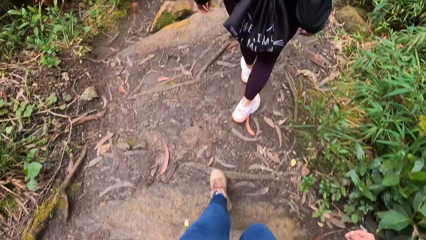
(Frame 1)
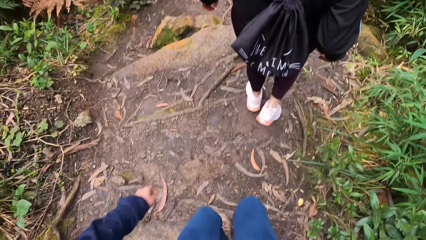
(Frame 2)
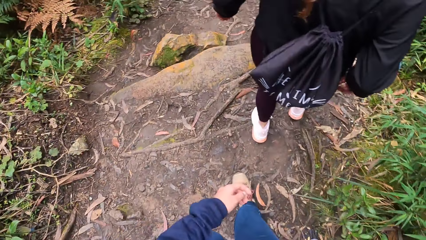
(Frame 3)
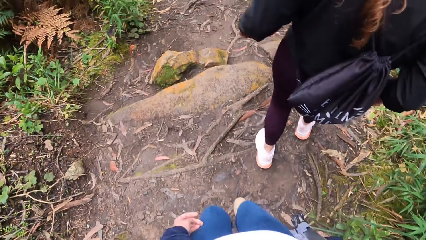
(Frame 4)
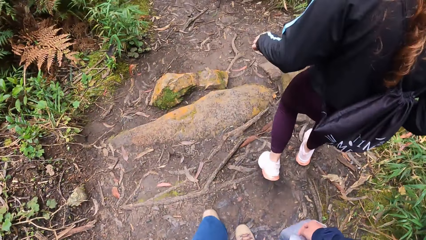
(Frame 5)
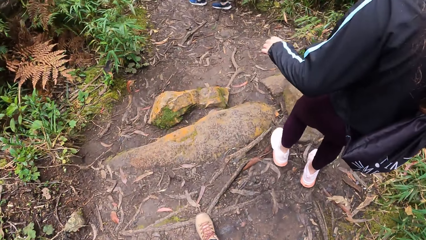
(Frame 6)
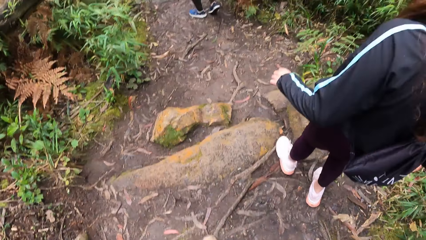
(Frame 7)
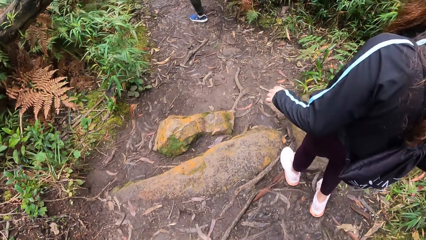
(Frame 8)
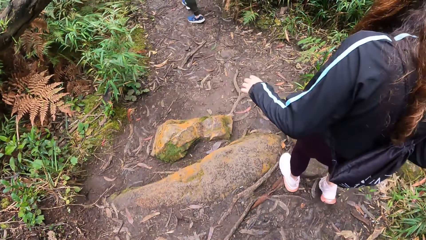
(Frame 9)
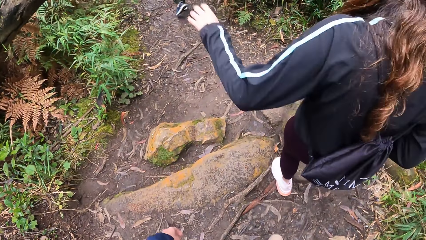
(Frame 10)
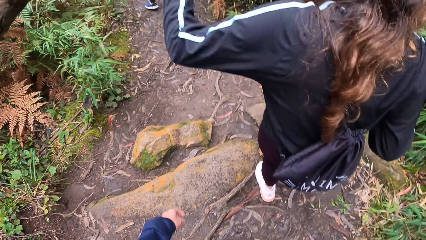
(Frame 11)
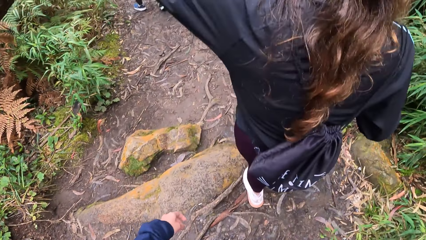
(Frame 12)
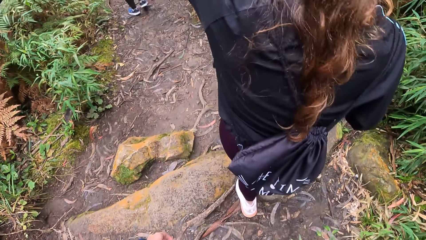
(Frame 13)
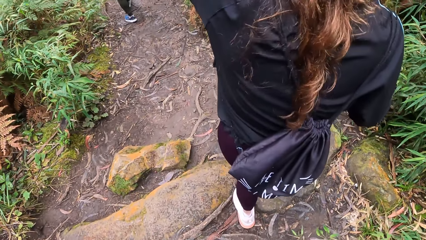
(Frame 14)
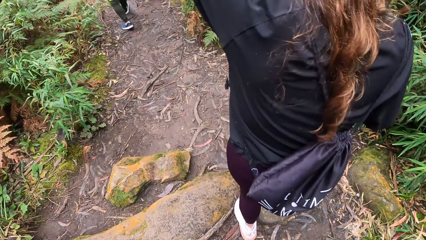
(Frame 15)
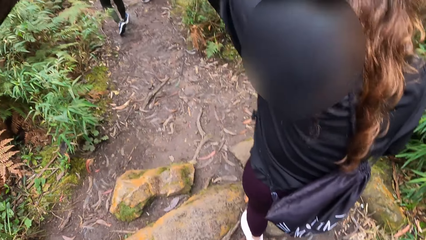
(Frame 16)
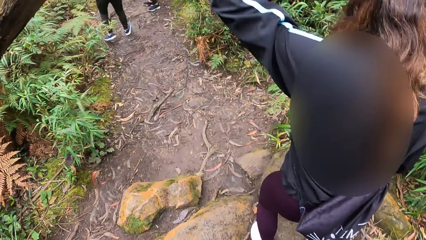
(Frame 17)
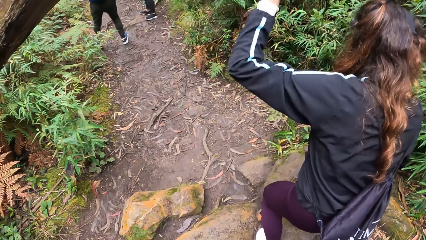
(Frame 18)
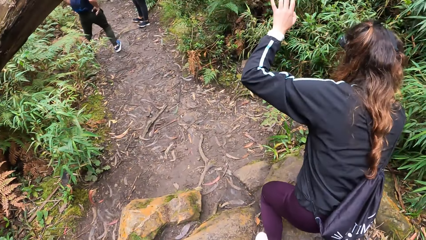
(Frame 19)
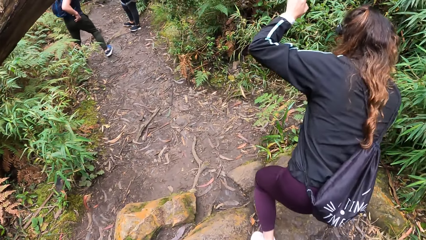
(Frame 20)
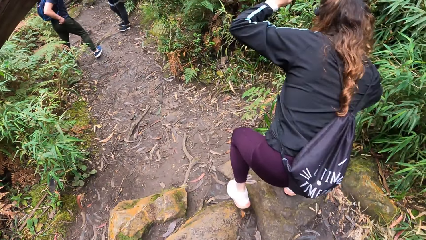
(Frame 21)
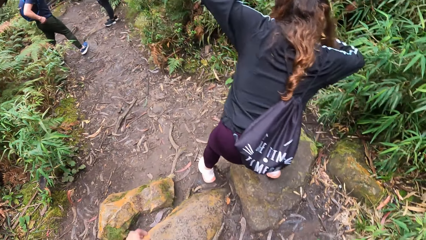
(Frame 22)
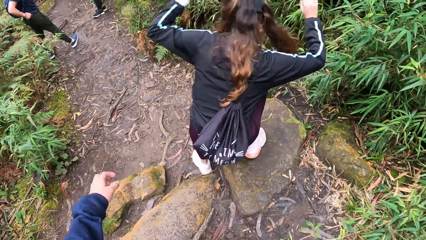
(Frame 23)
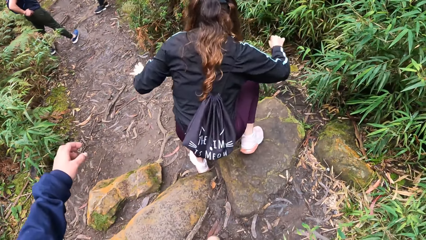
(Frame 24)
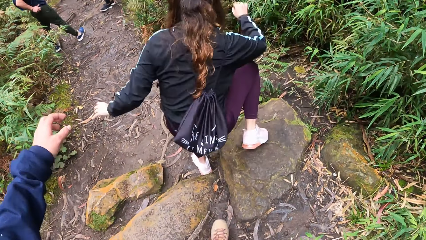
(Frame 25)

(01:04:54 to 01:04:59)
The camera wearer walks behind the lady.

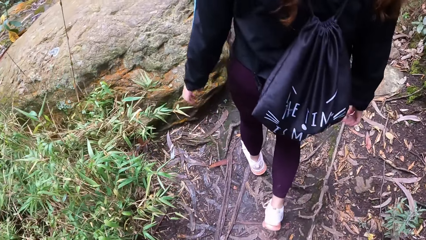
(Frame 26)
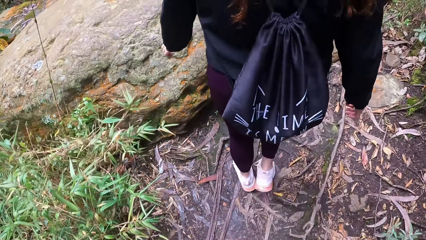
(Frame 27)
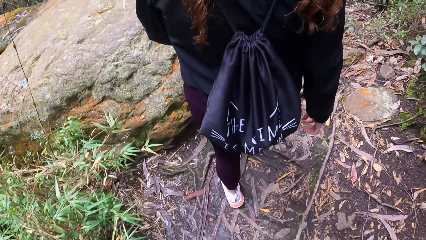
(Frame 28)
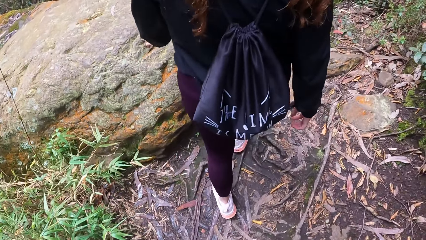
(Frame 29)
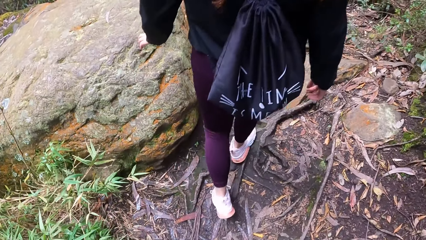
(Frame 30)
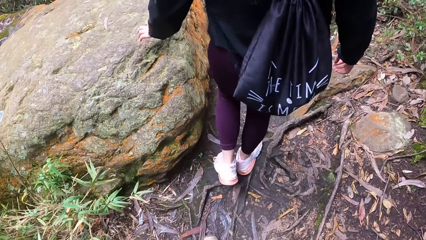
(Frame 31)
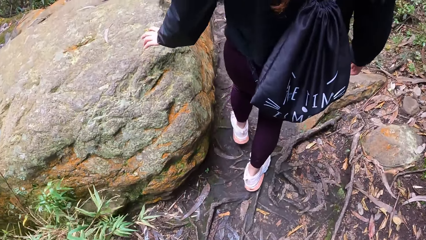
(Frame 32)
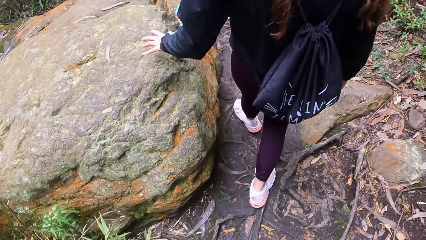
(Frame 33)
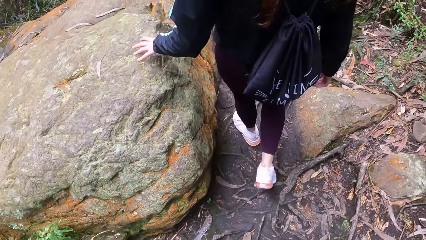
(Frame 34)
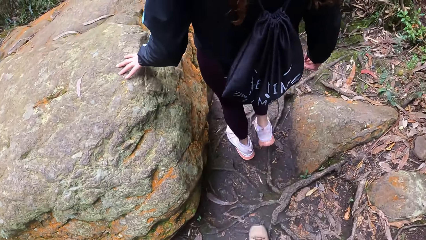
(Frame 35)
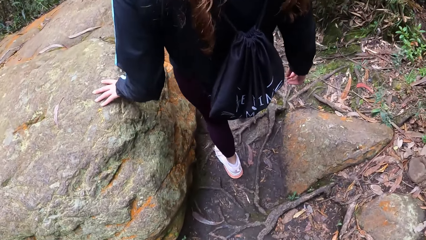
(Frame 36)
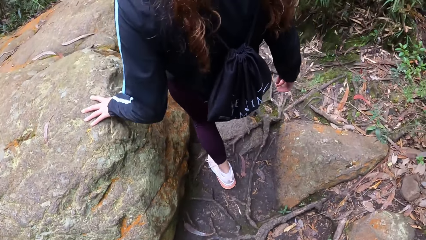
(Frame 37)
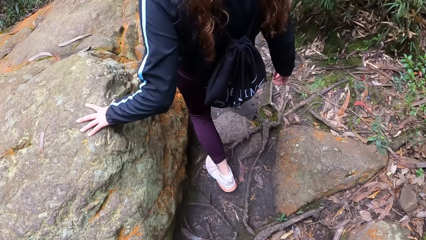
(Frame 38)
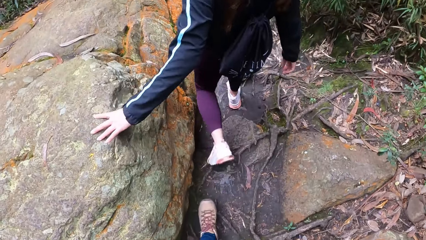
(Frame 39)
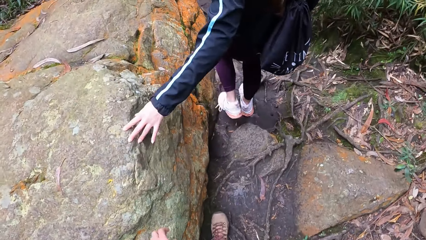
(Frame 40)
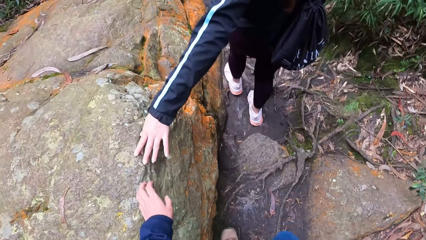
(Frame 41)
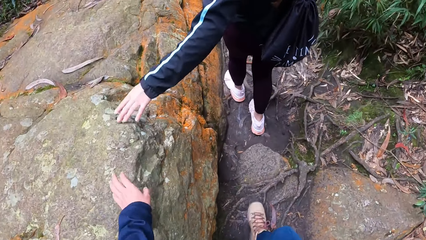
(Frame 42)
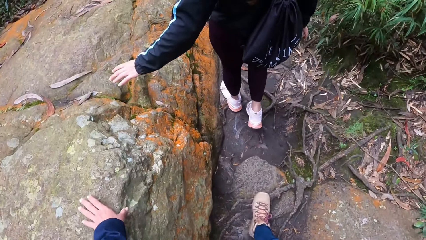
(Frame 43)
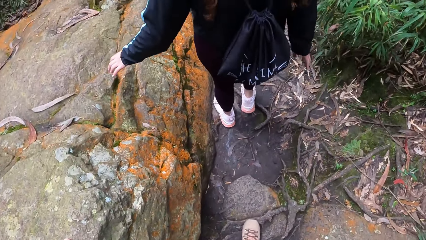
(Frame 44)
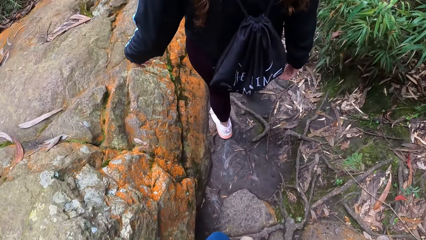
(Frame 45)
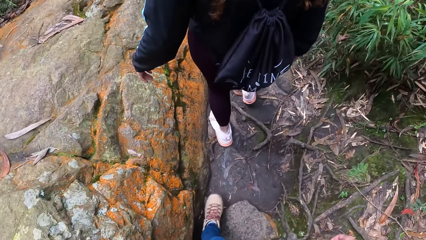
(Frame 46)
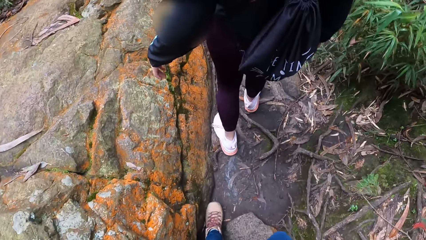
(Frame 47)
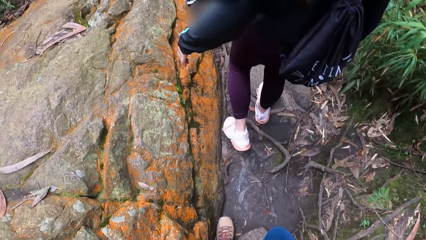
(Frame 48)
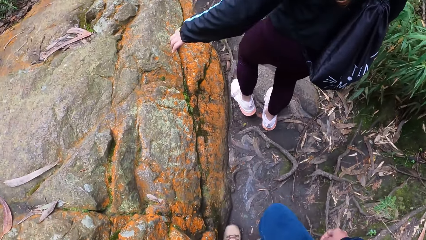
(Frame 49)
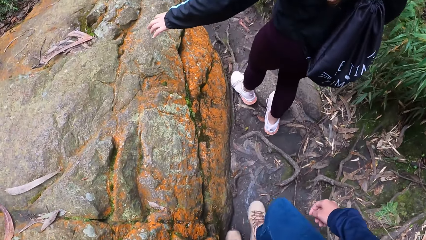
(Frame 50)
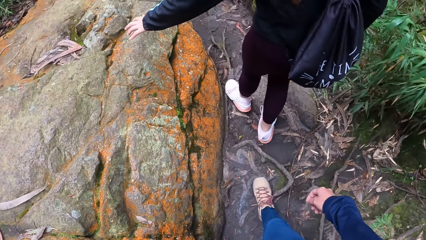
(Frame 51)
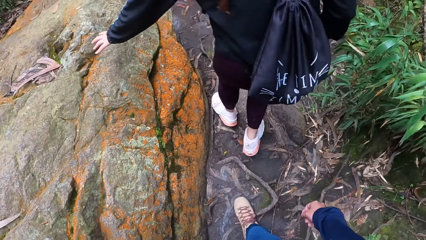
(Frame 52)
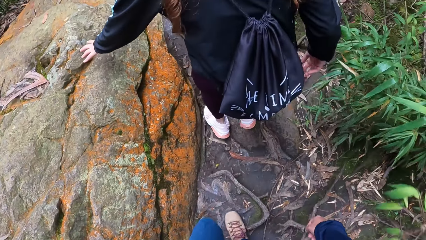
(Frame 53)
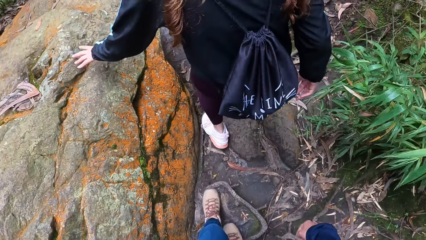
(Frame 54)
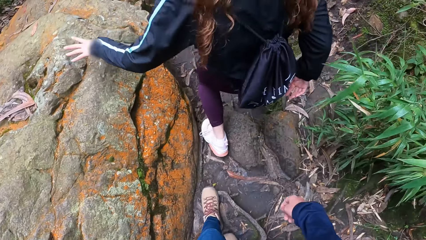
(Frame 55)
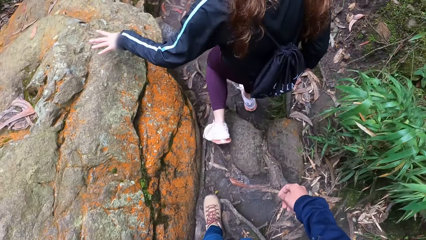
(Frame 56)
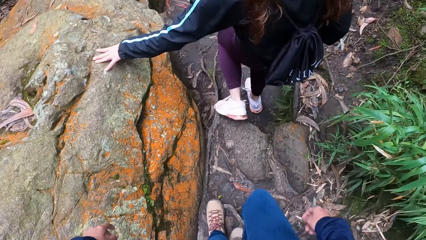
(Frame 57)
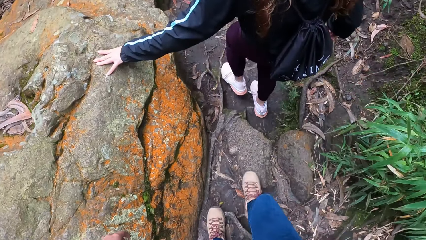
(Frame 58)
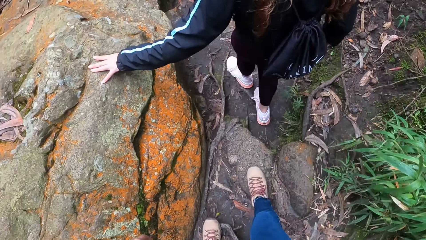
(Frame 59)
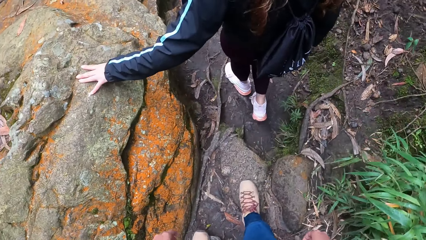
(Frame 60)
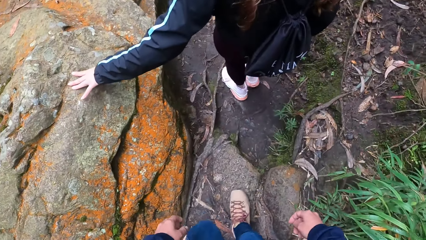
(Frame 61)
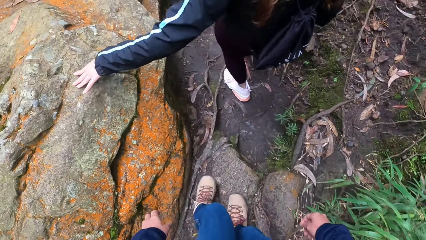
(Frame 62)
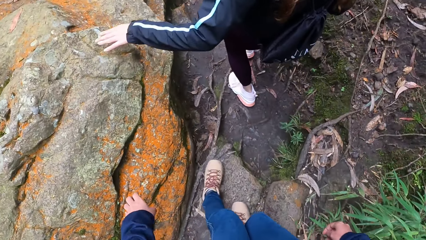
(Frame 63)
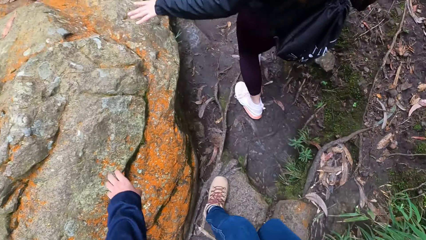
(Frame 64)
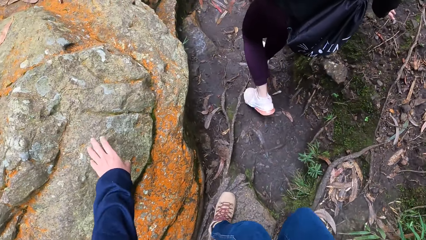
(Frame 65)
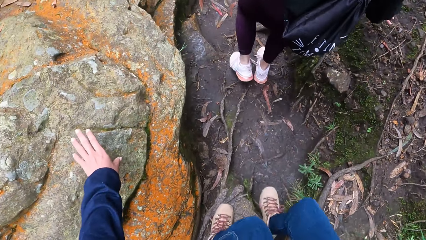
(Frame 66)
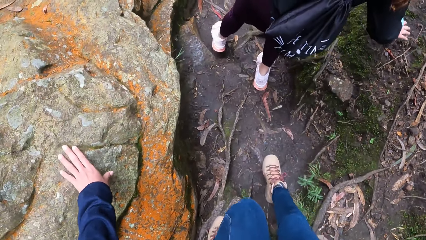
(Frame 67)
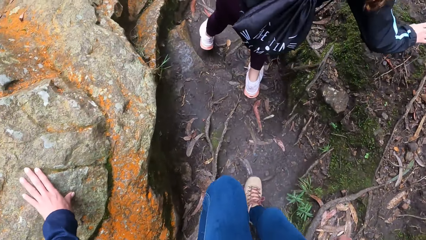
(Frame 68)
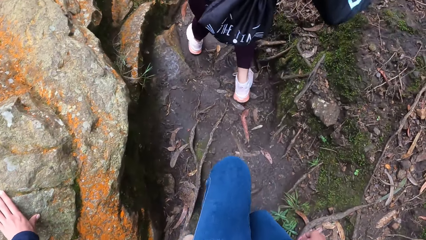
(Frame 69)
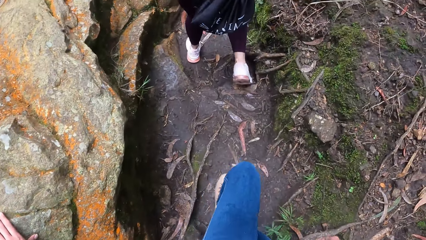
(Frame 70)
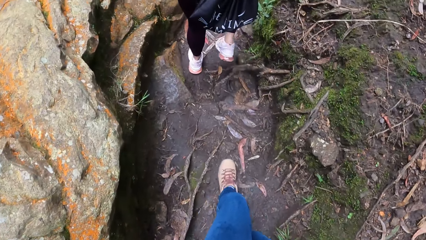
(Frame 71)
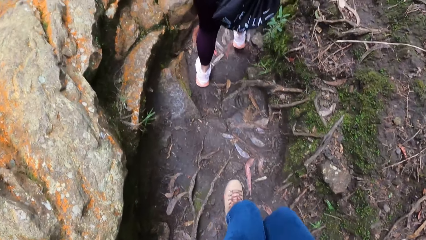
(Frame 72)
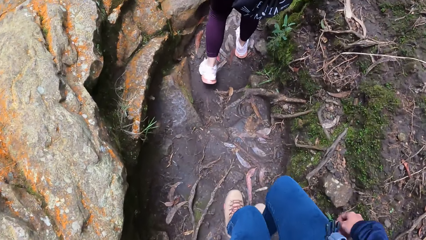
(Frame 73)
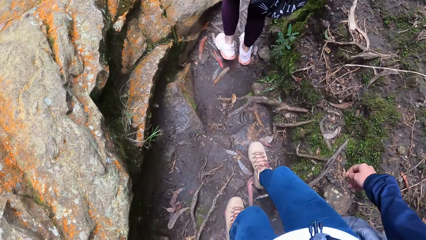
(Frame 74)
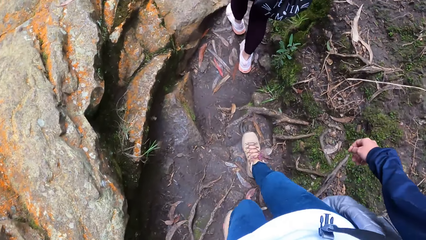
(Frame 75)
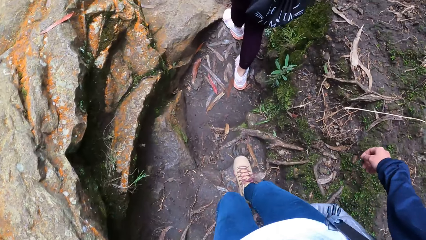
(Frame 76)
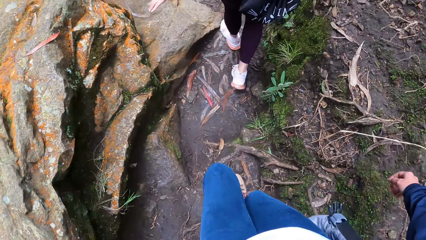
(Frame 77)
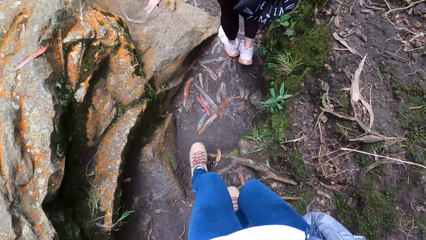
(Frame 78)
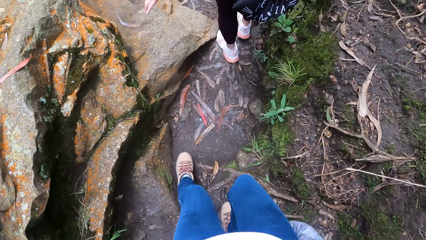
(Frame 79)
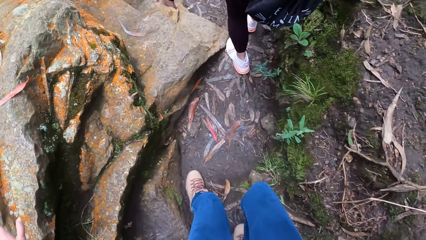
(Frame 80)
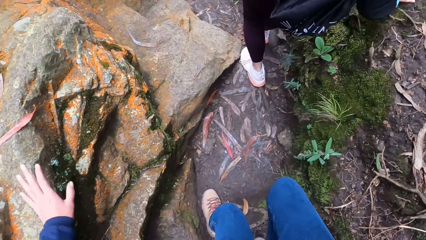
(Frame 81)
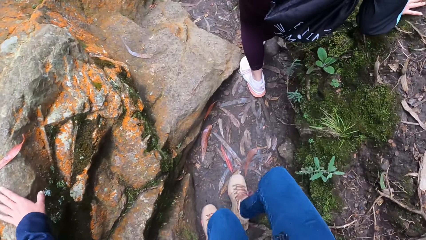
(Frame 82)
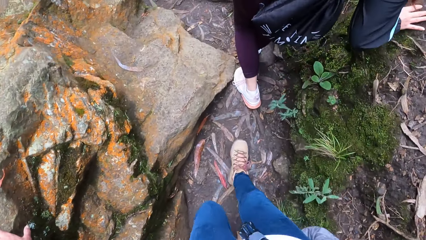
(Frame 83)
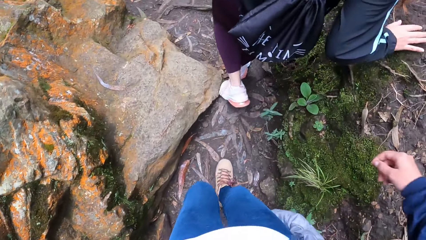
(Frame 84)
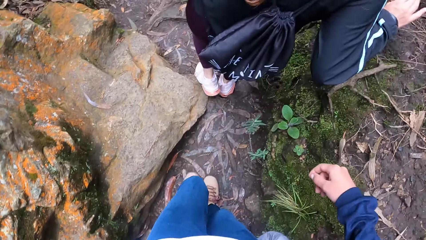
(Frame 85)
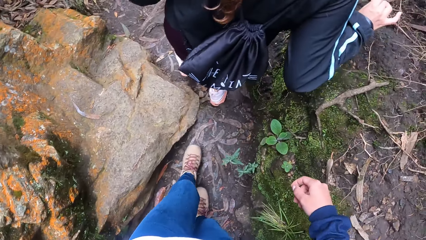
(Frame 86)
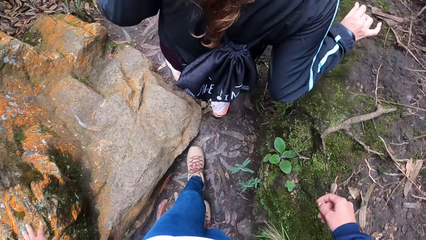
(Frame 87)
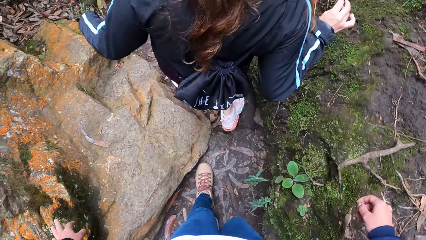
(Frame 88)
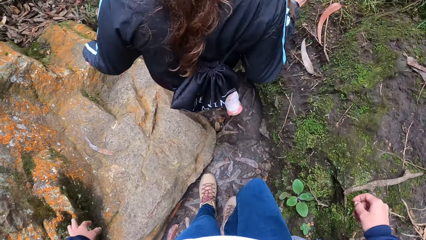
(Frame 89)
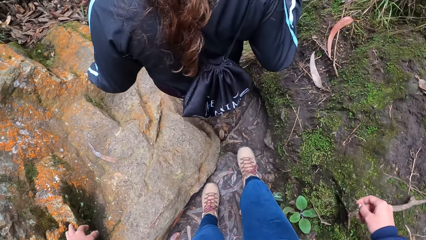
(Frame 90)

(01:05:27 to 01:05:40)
The woman touches a rock along the path in the forest with her left hand. The camera wearer touches a rock along the path in the forest with her left hand. She holds the rock.
